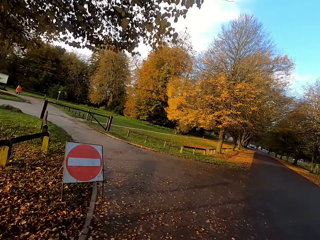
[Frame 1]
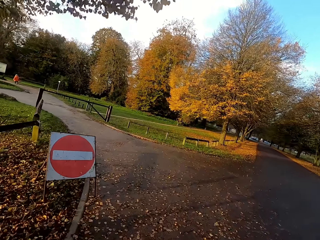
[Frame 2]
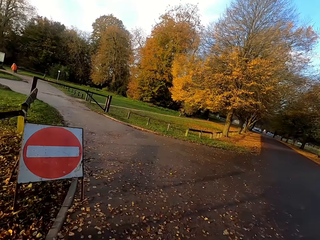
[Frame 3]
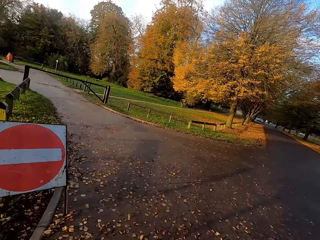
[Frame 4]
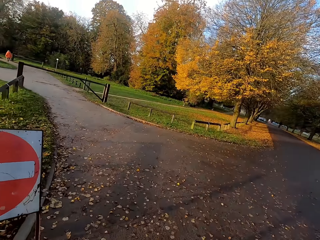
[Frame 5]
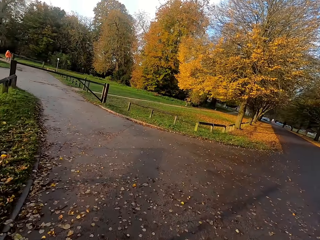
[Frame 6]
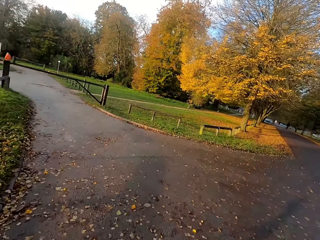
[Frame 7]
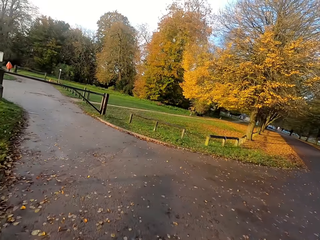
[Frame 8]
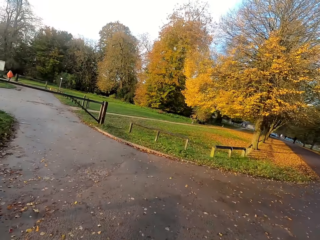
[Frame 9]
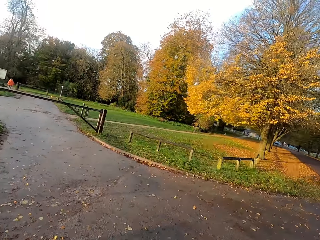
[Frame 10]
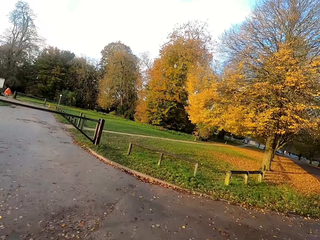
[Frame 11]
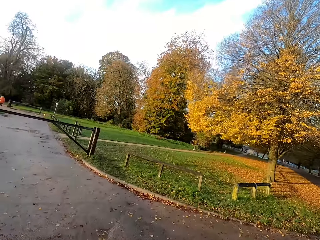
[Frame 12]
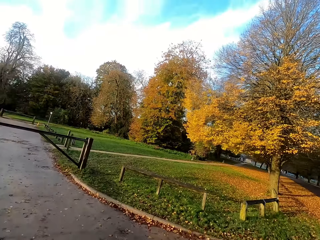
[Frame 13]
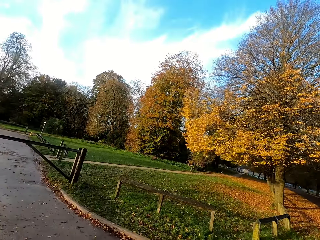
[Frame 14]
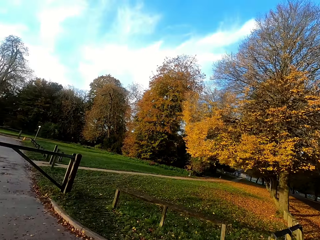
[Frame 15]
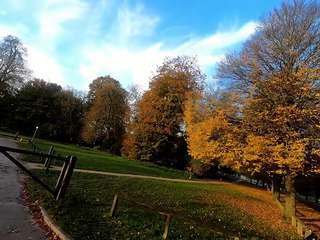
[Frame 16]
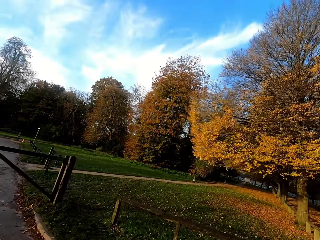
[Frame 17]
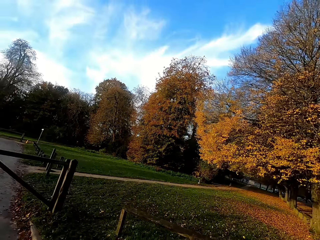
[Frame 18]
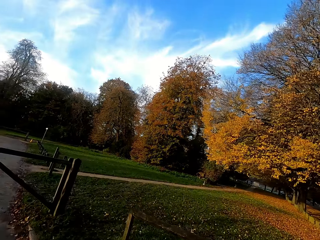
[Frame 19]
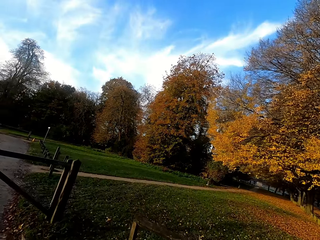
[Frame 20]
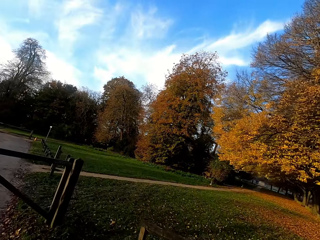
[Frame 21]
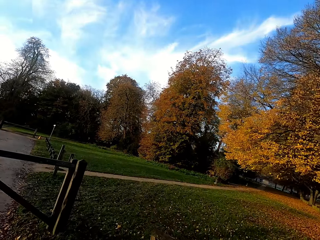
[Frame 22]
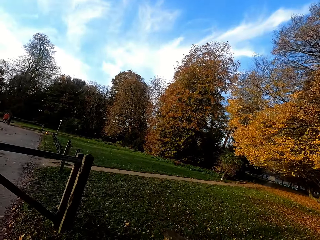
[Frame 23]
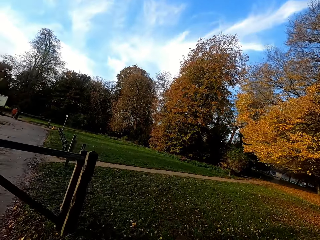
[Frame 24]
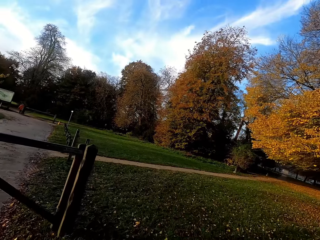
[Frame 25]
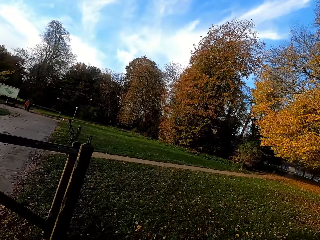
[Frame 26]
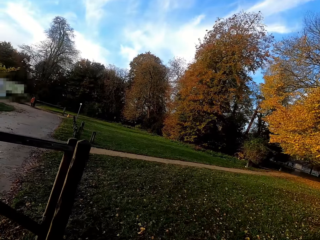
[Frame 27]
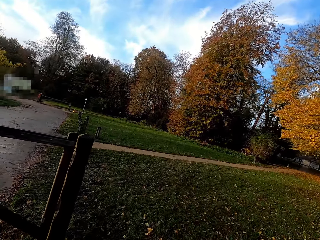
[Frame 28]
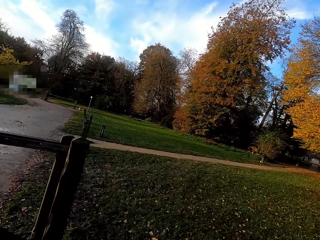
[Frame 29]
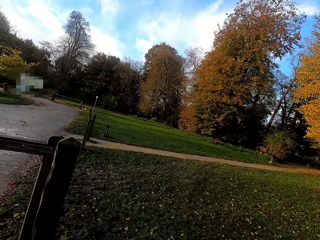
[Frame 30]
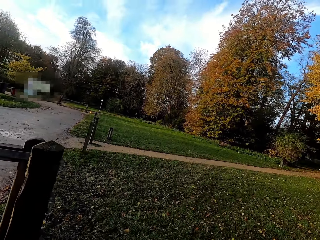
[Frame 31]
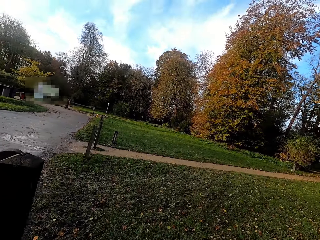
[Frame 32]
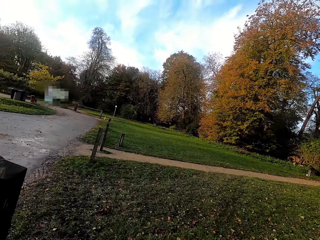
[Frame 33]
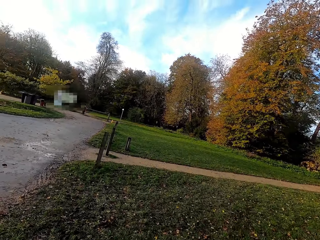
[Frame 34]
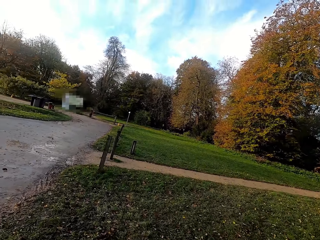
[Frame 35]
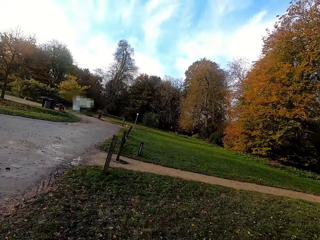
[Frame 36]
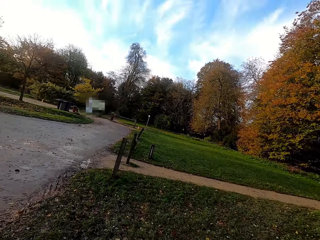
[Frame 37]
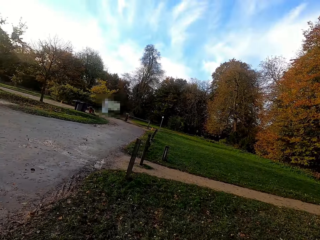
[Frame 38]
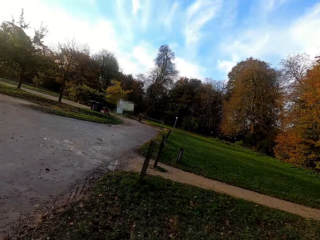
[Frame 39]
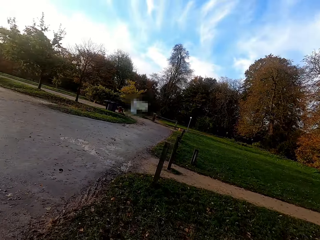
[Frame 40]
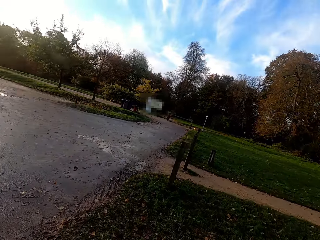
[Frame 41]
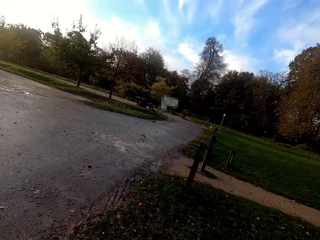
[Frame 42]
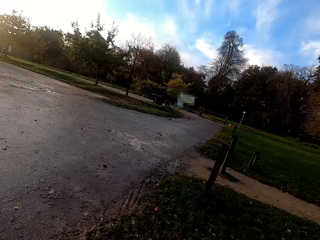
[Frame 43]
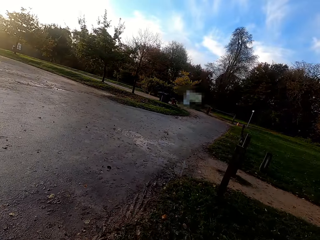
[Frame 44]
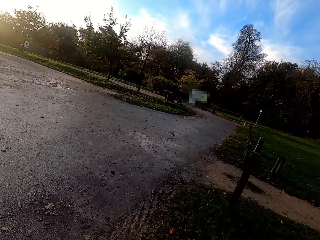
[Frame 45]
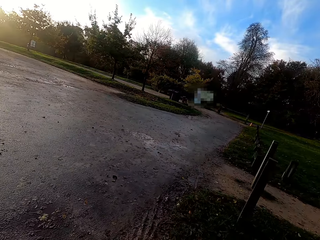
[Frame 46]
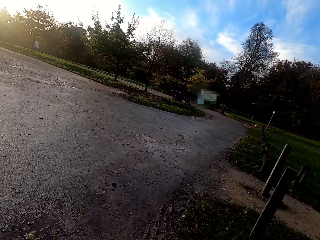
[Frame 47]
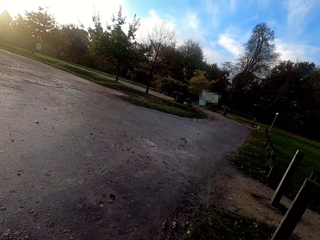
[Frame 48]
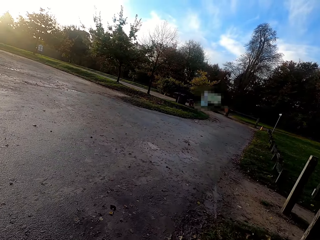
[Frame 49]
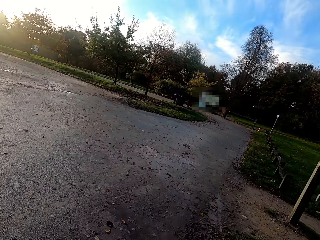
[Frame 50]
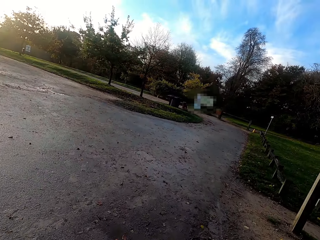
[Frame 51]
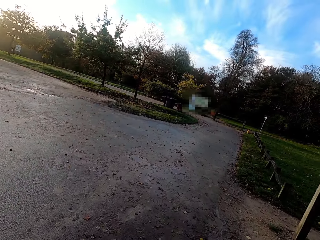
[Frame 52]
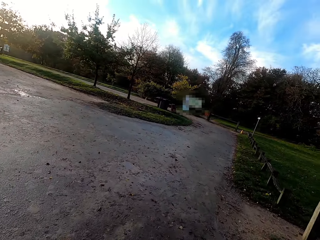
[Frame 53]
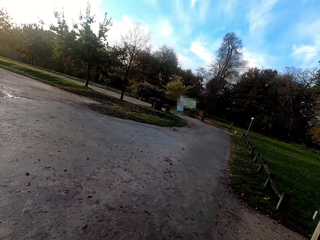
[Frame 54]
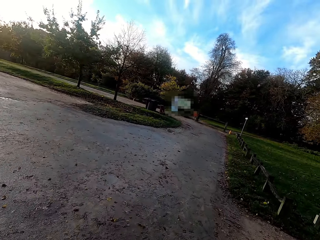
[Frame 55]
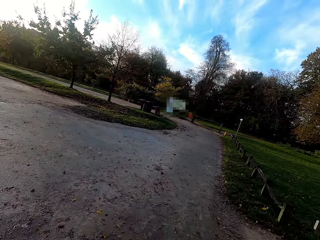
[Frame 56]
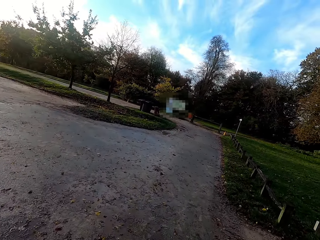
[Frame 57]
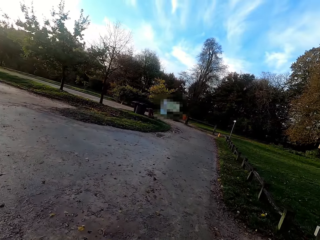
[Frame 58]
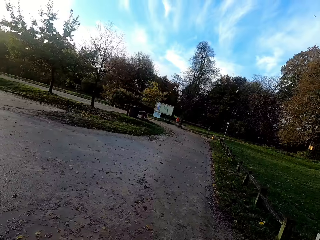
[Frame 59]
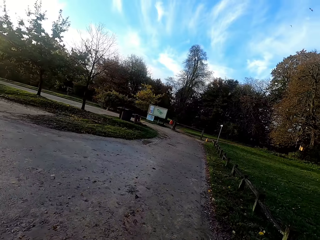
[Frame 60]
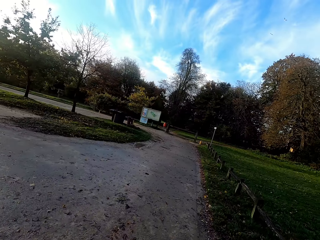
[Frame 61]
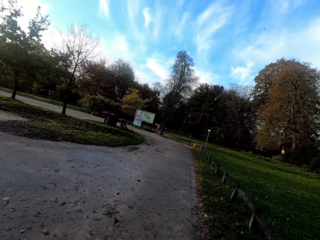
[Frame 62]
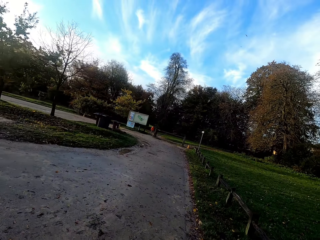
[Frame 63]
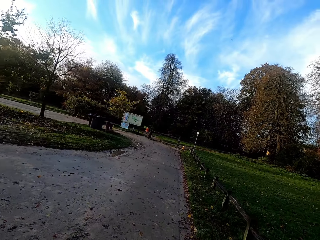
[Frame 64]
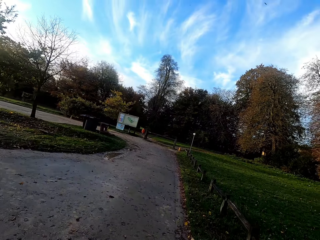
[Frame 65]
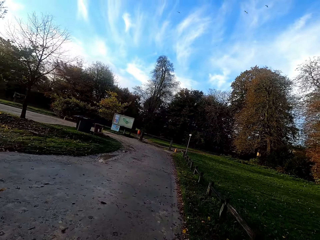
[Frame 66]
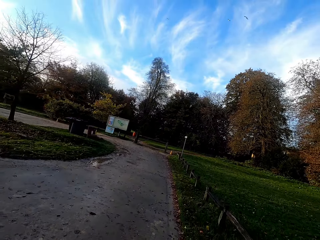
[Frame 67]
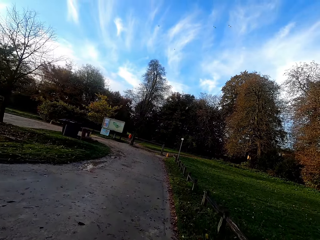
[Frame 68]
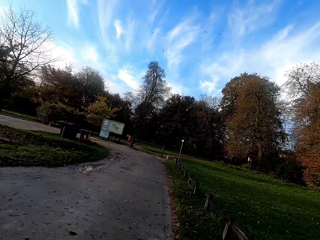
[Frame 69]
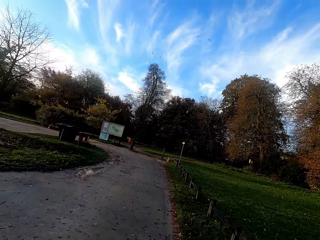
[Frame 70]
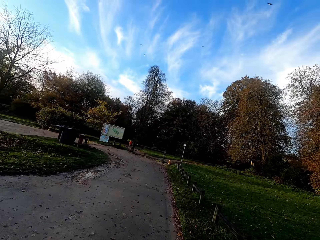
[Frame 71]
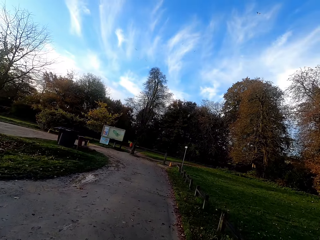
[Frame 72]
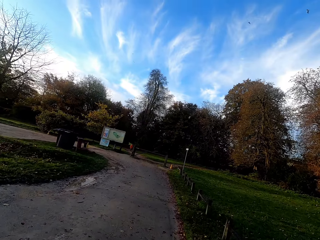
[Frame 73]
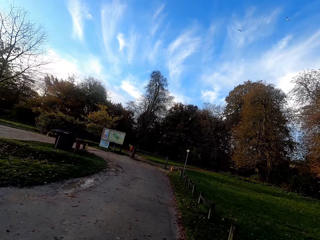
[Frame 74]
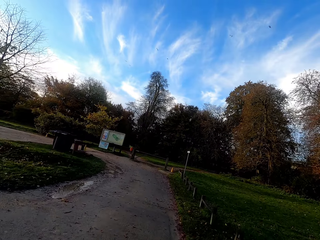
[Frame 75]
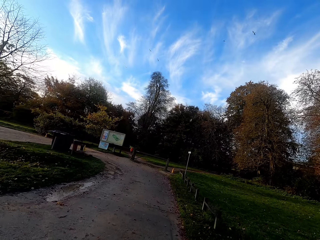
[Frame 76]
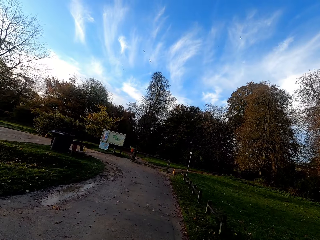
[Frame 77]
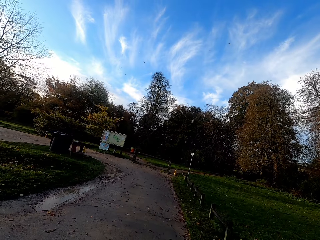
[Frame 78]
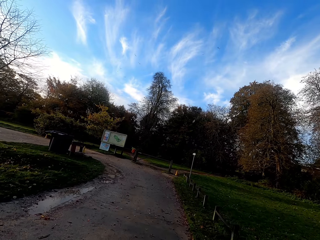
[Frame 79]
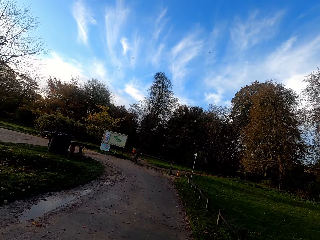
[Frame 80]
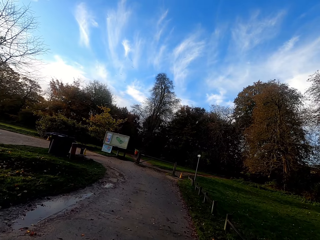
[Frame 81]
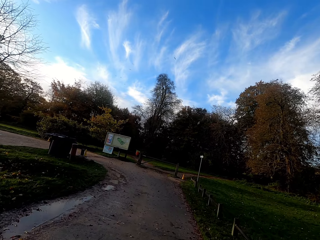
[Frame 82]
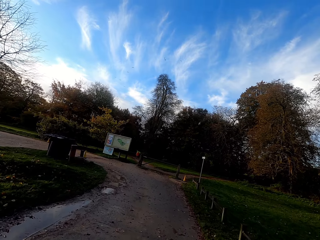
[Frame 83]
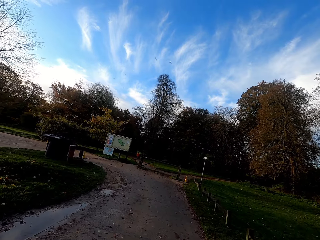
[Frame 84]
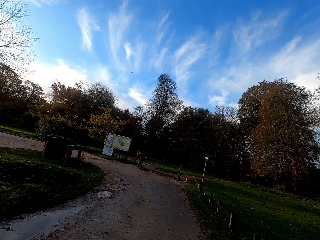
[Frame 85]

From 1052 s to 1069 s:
The camera wearer runs left. They walk along the road. They walk on the grass. They walk on the road.

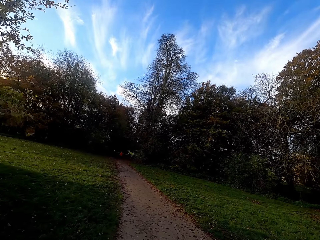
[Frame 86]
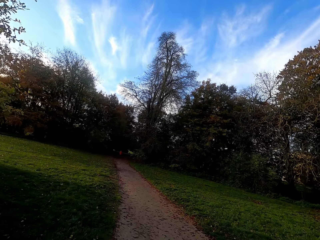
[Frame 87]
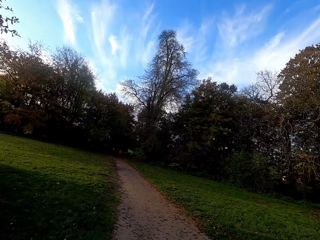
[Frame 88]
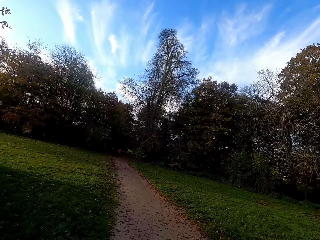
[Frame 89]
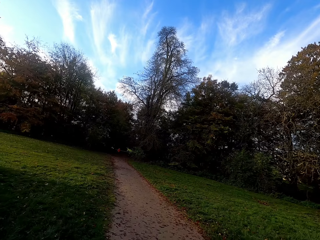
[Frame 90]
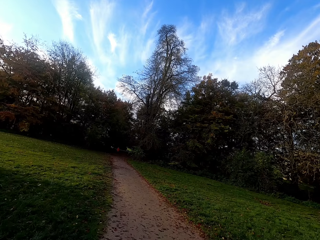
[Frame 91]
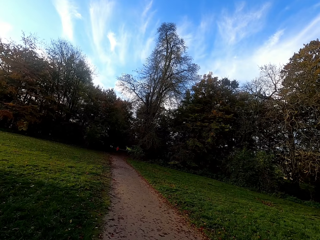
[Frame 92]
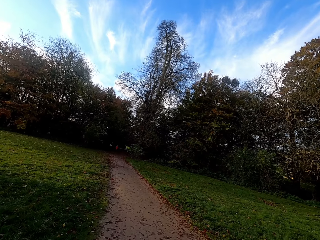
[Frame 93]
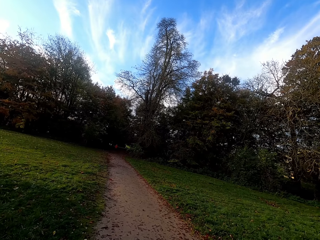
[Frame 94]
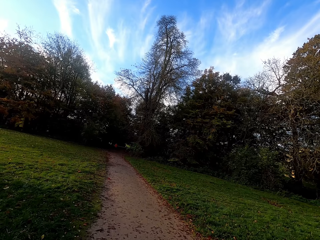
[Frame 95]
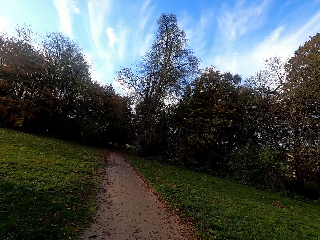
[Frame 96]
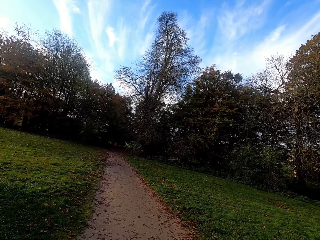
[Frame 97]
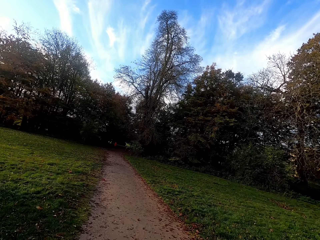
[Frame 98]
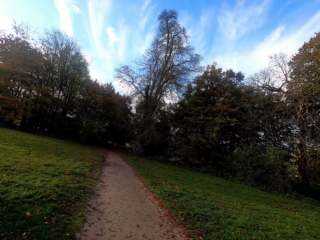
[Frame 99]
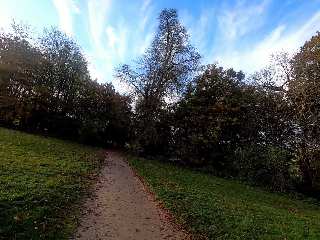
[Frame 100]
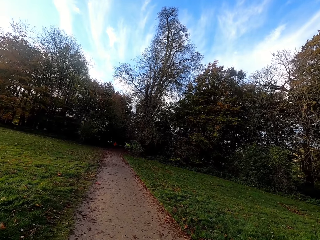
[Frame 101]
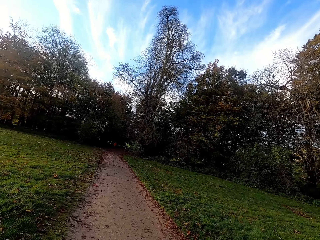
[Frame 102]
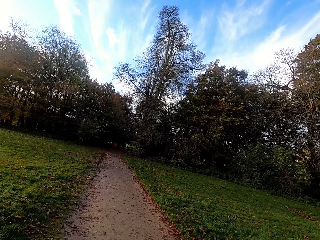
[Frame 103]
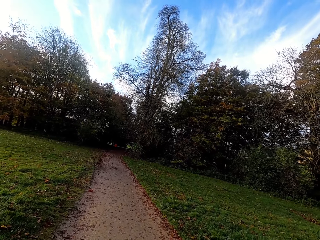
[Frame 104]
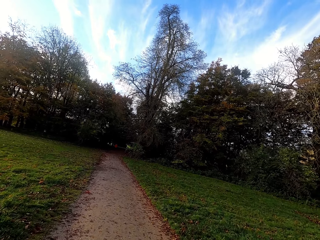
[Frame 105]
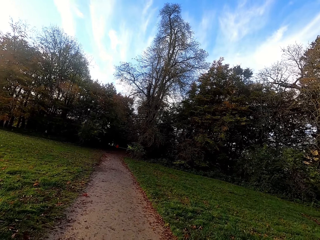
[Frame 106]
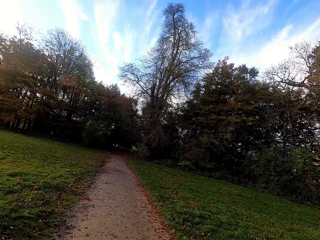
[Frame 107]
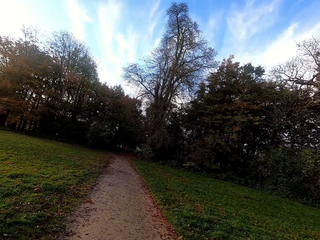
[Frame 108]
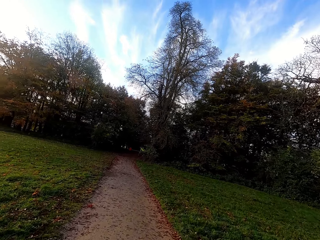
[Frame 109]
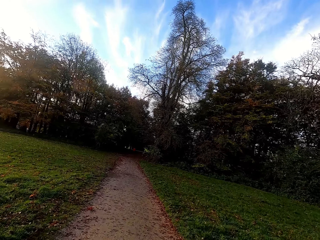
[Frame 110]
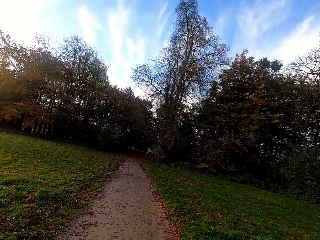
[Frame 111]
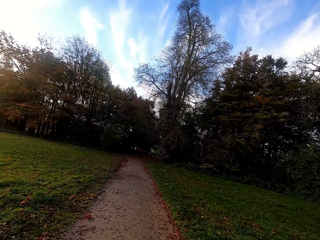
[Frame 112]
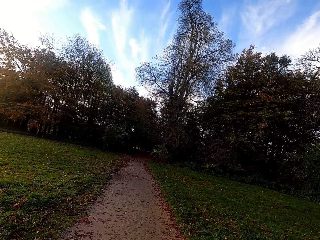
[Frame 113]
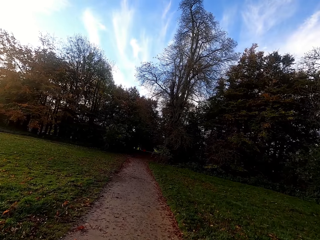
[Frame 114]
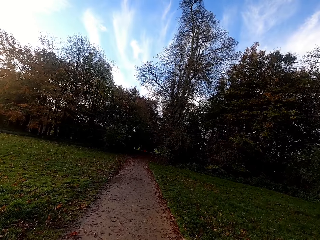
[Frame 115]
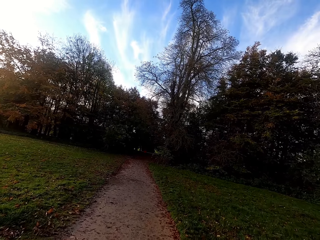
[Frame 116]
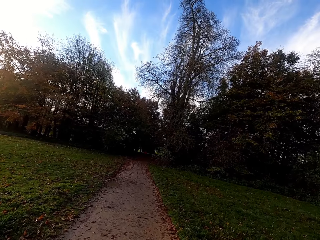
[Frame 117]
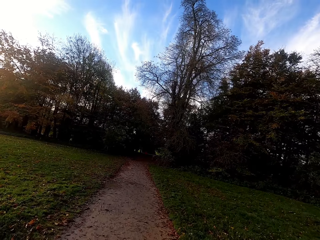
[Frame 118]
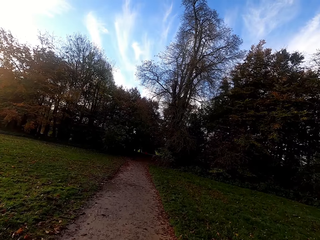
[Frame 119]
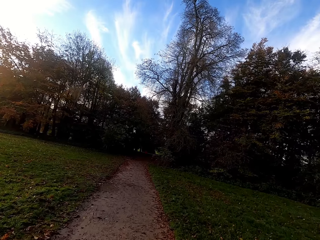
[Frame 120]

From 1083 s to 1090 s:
The camera wearer walks on the path.
